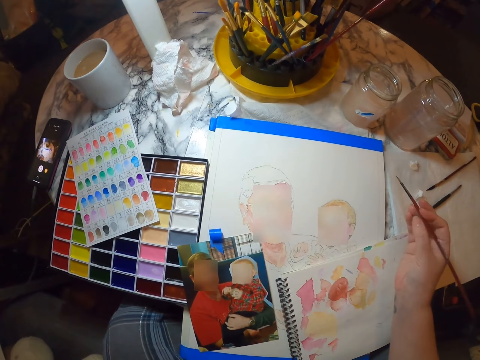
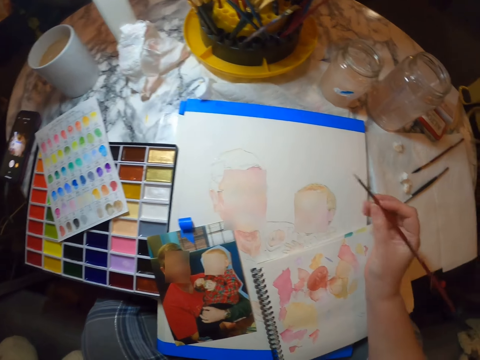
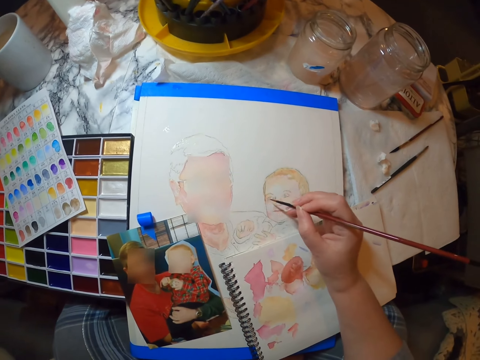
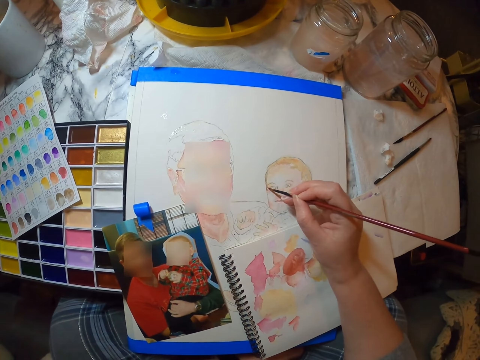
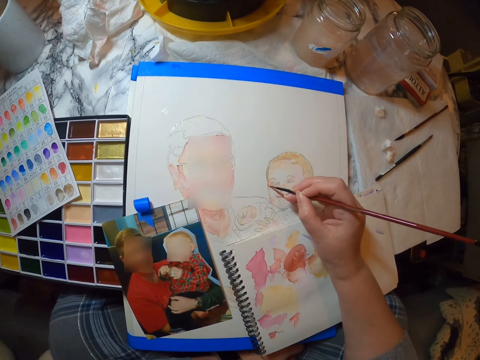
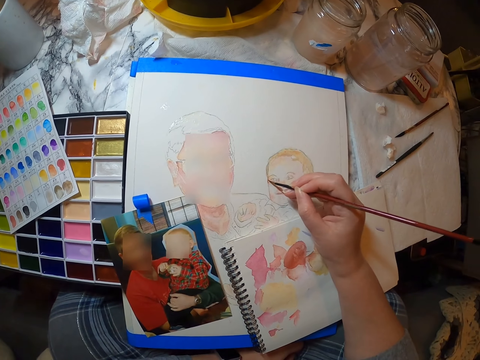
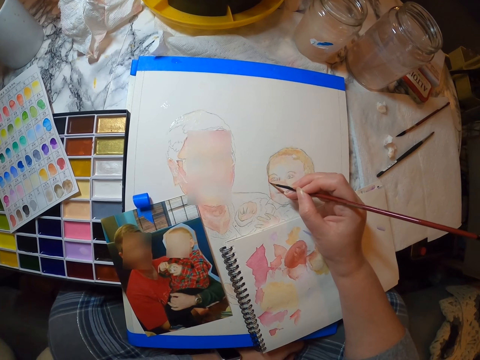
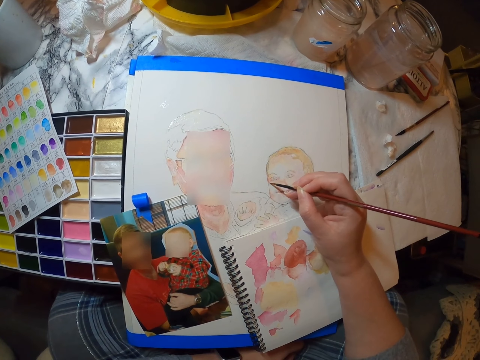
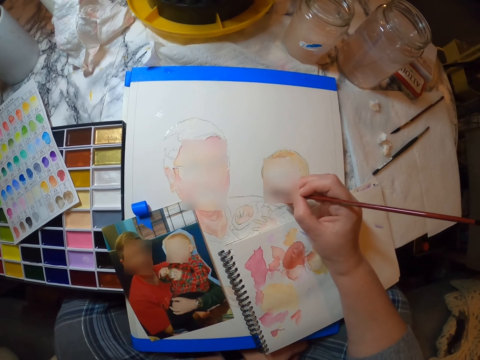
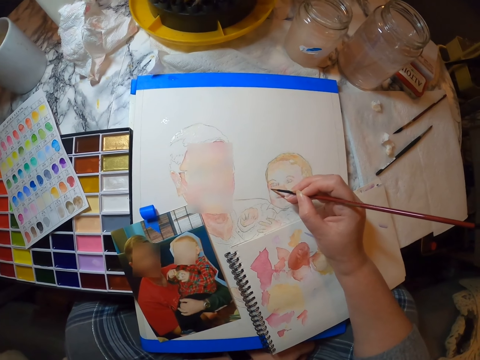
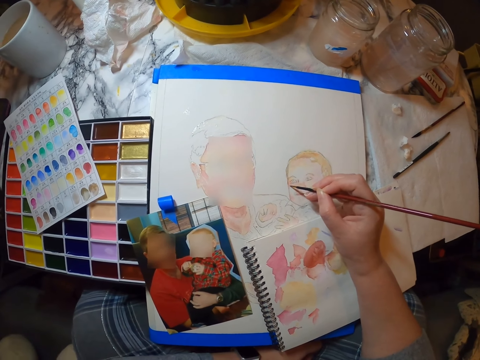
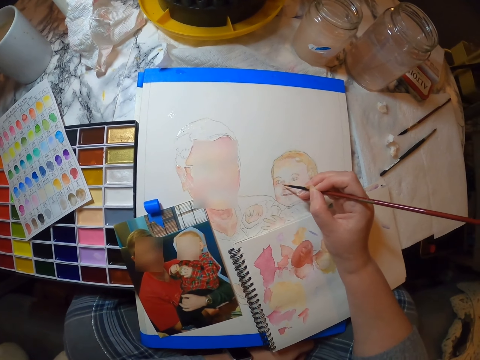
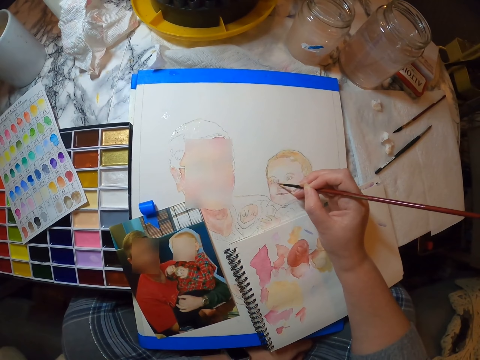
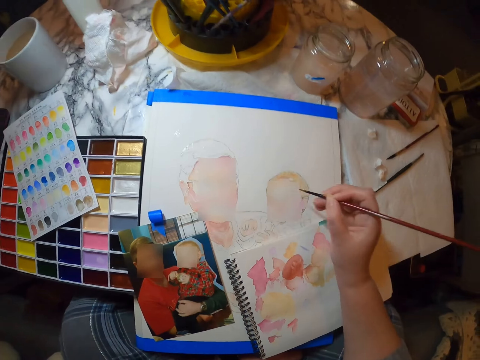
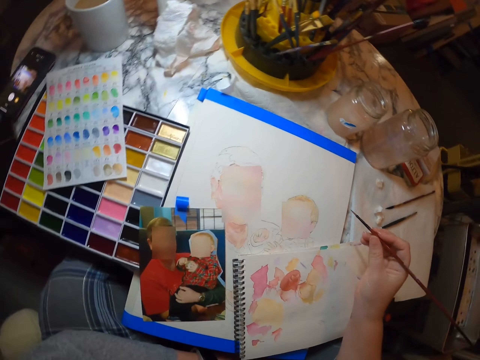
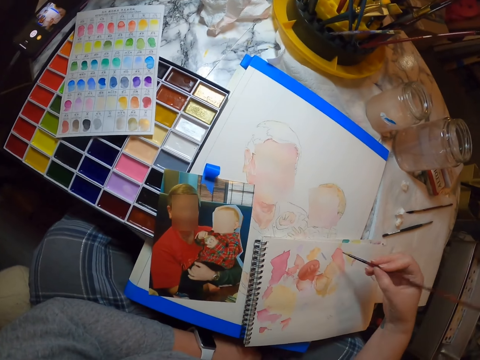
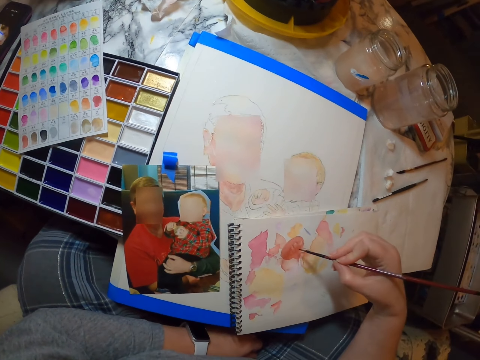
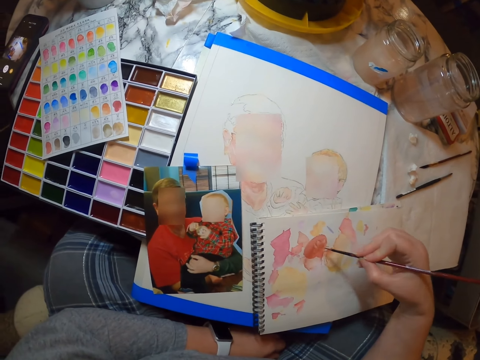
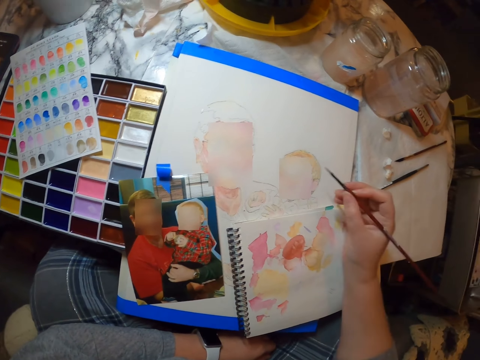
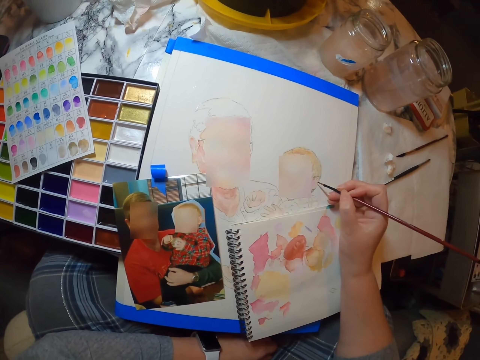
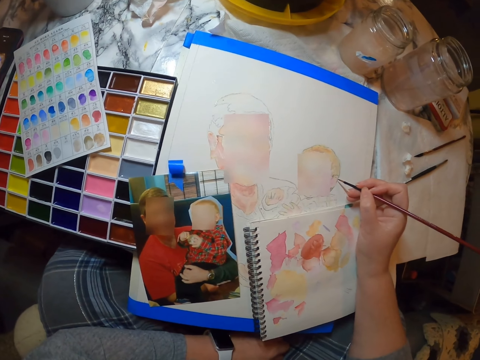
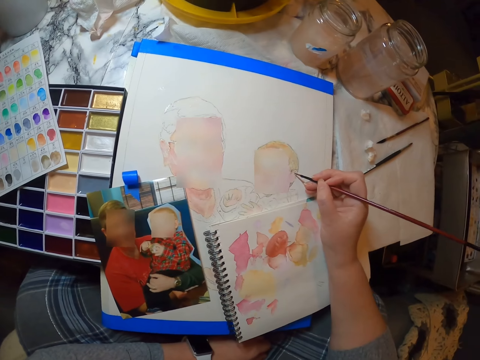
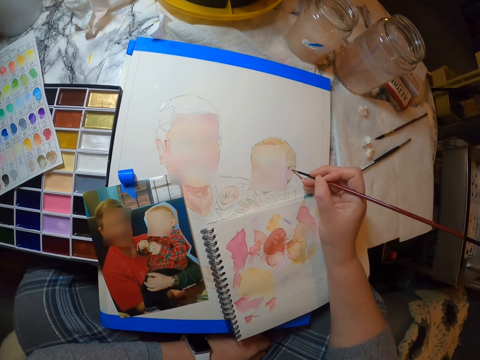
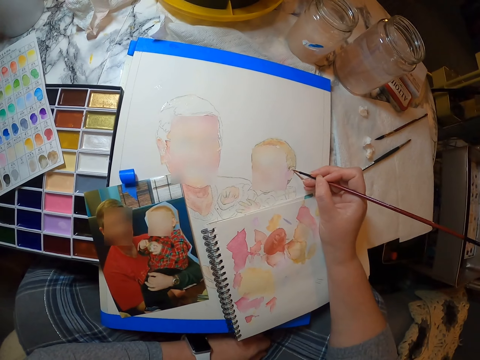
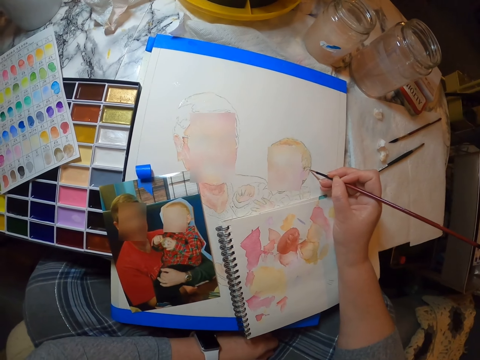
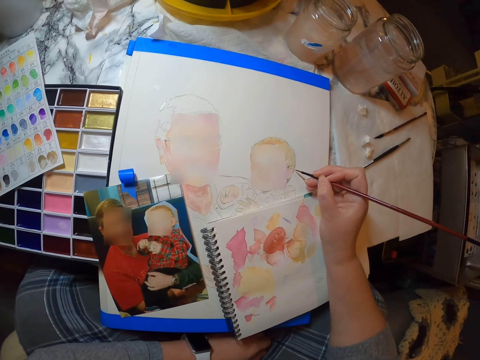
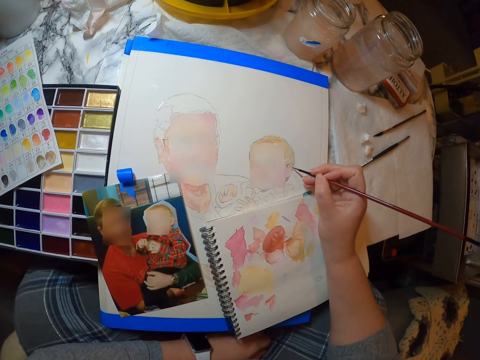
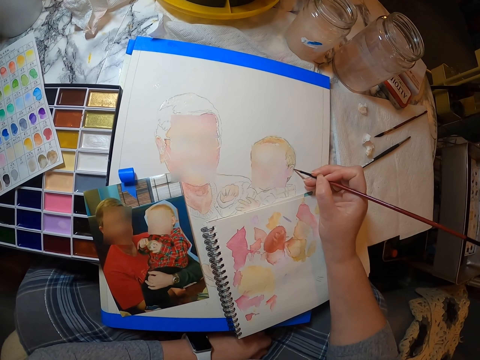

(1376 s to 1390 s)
The camera wearer cleans the brush. They paint. They dab on the notebook. They paint.

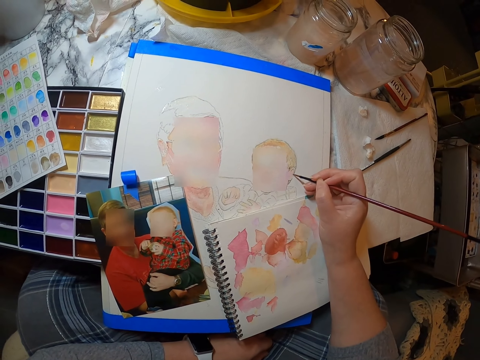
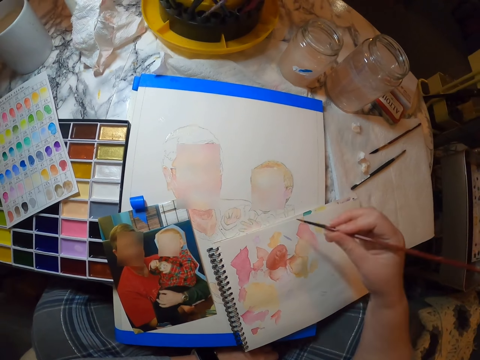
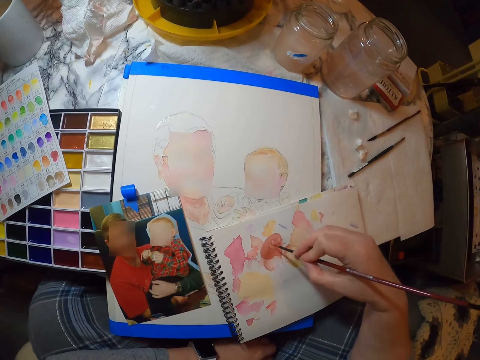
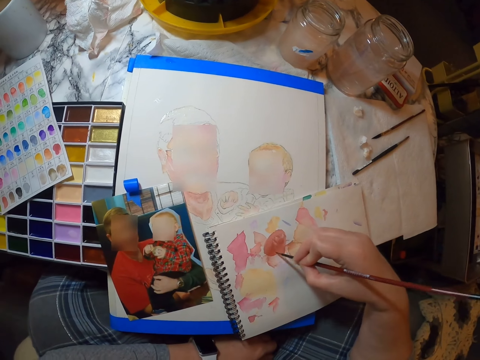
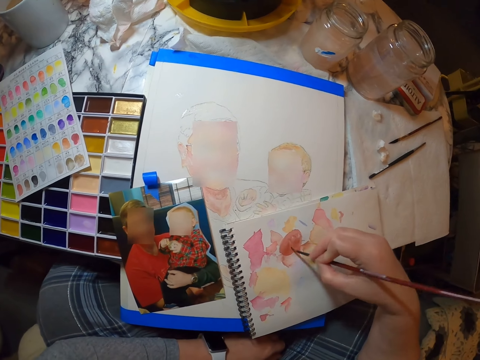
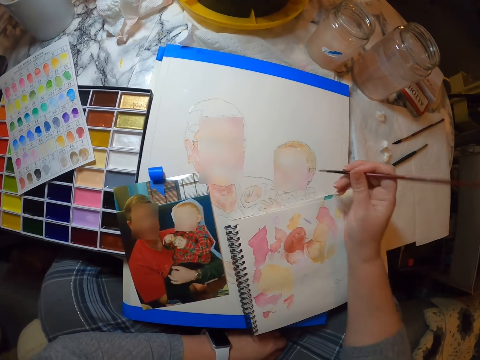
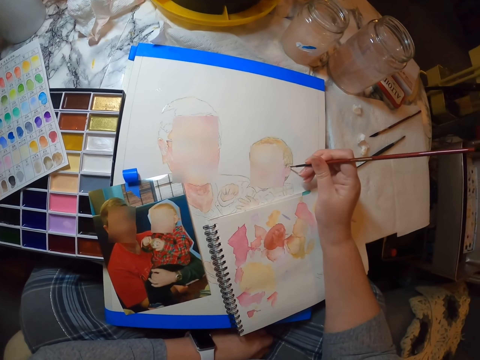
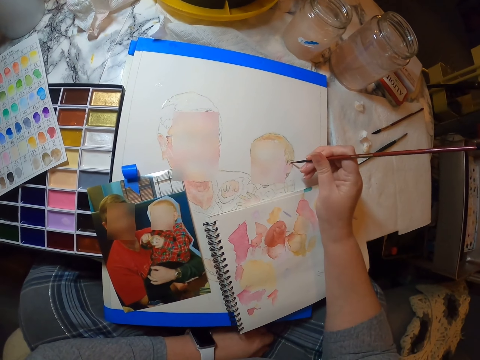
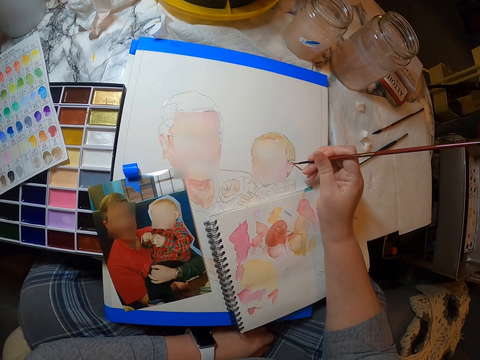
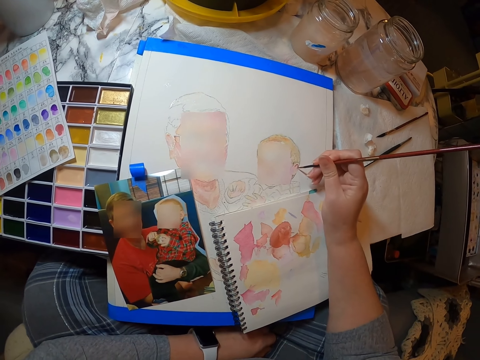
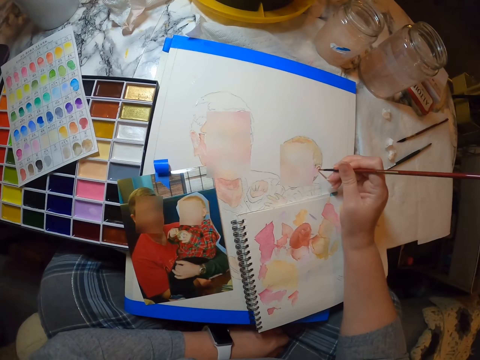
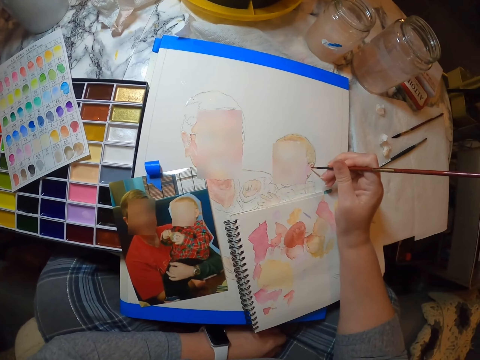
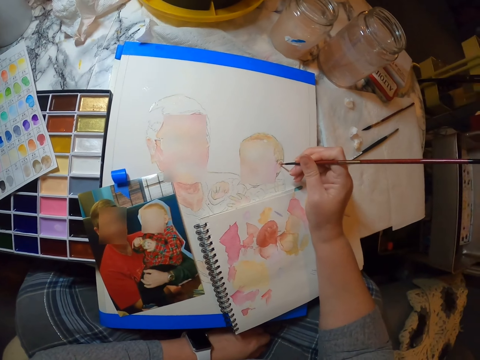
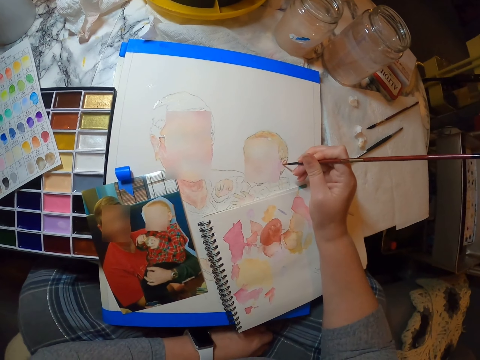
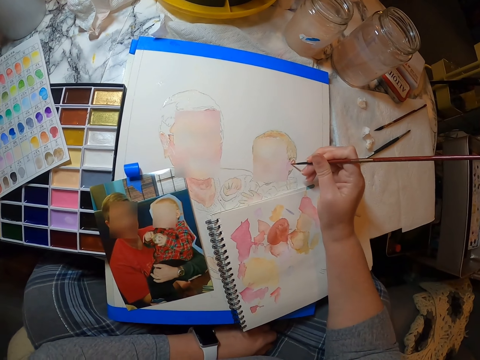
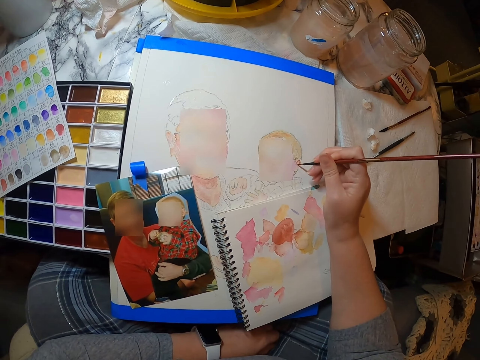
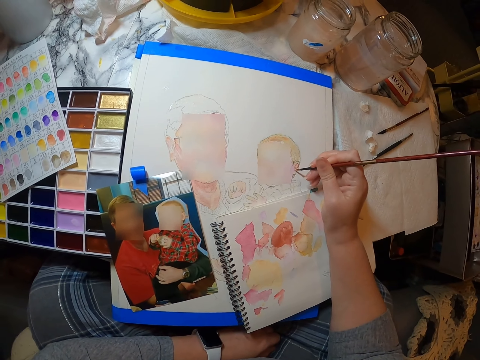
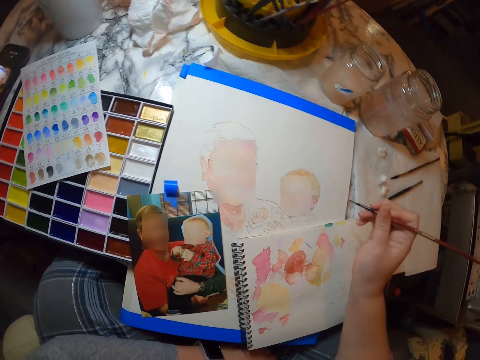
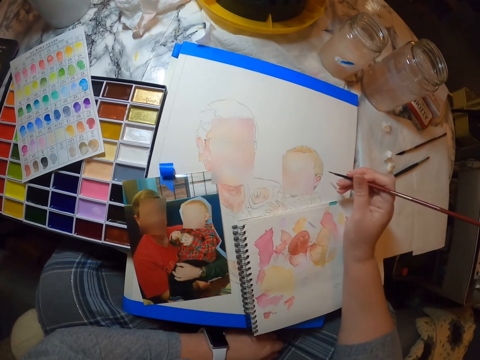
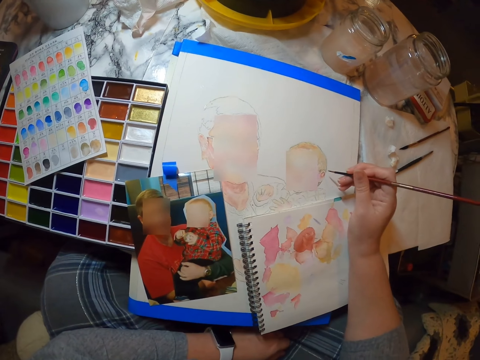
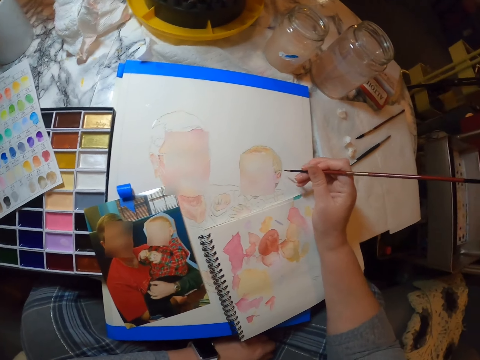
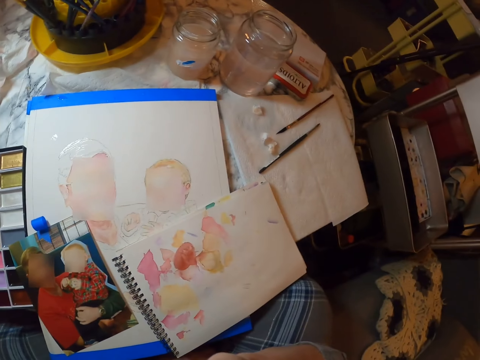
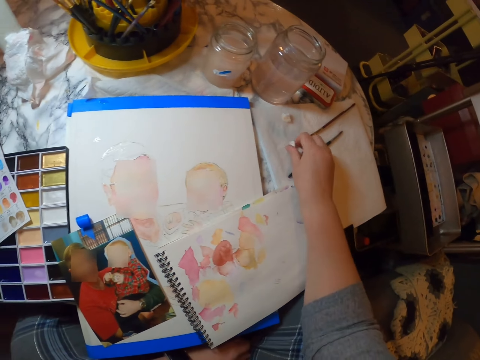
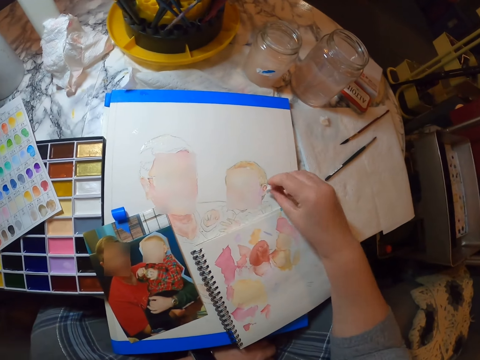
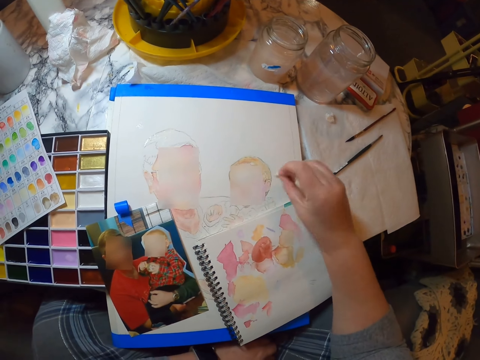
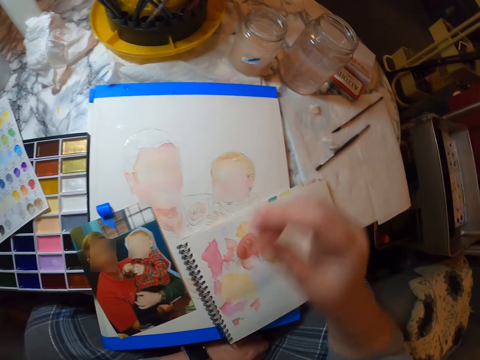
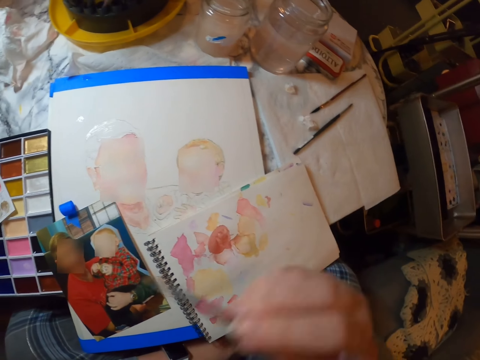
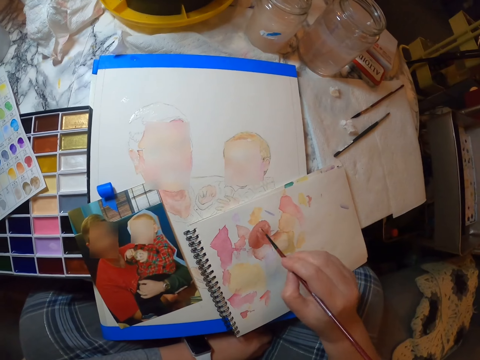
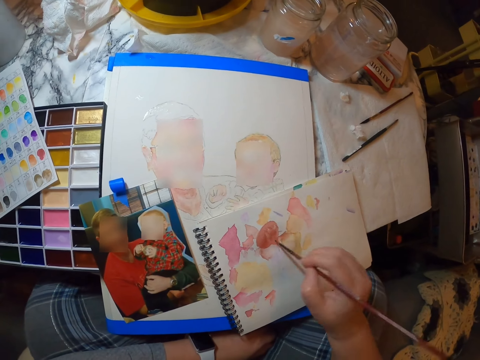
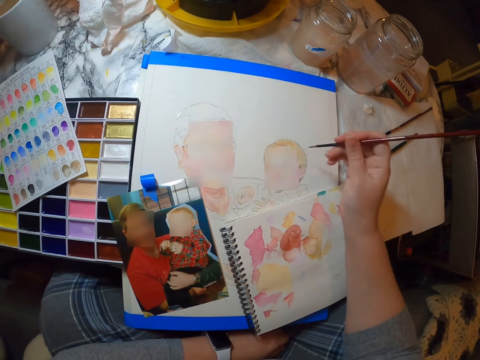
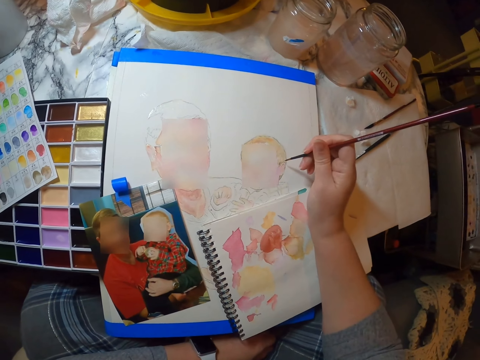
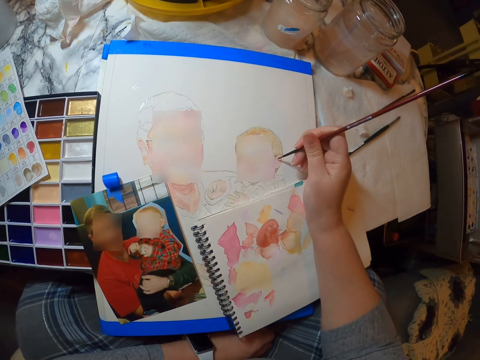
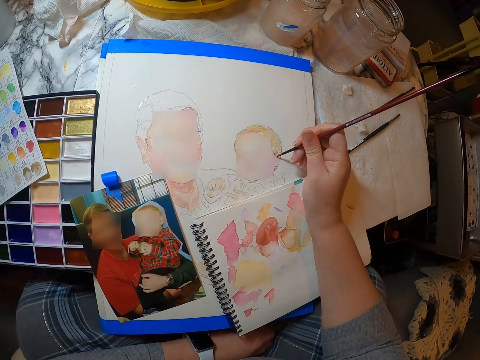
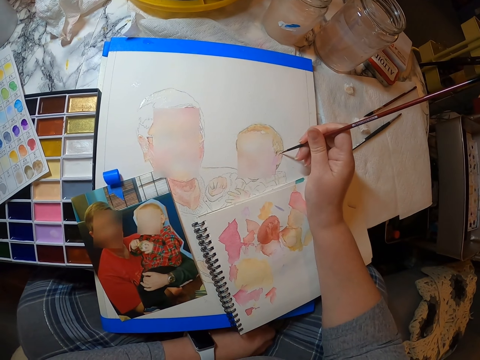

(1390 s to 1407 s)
The camera wearer dabs on the notebook. They paint. They grab a napkin. They dab the picture. They place the napkin on the table. They grab the brush. They paint on the notebook. They paint a portrait.
